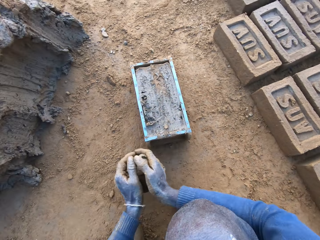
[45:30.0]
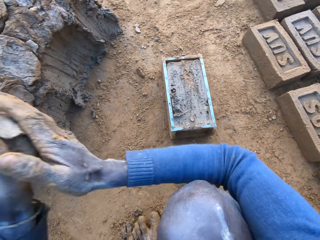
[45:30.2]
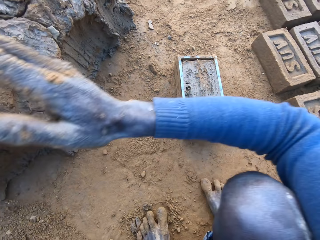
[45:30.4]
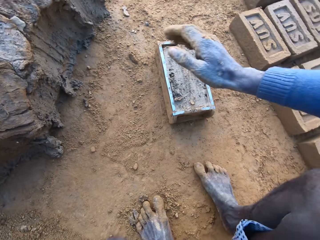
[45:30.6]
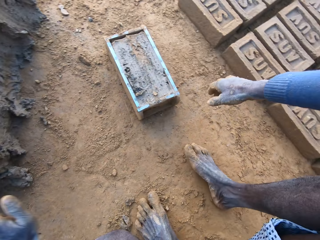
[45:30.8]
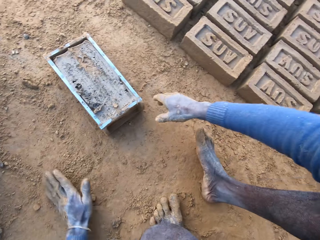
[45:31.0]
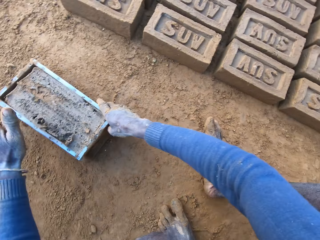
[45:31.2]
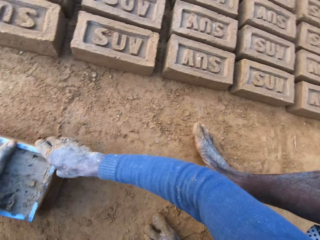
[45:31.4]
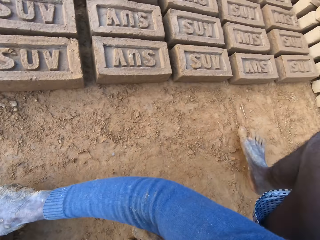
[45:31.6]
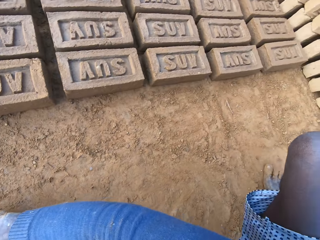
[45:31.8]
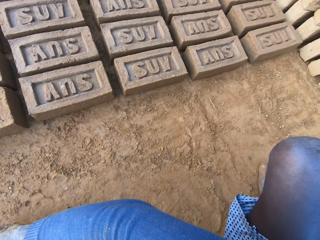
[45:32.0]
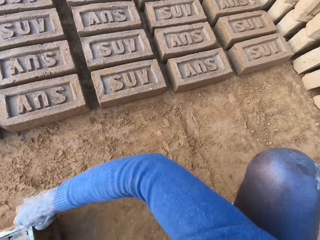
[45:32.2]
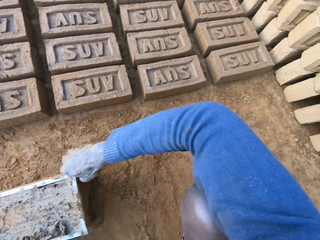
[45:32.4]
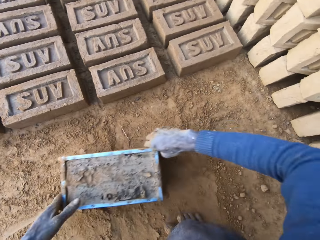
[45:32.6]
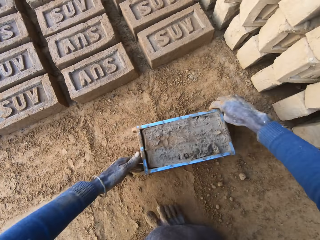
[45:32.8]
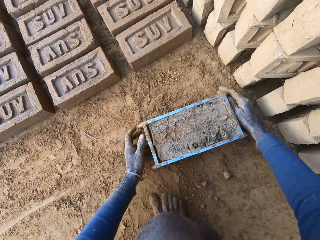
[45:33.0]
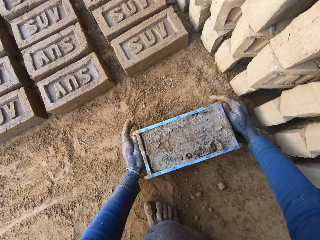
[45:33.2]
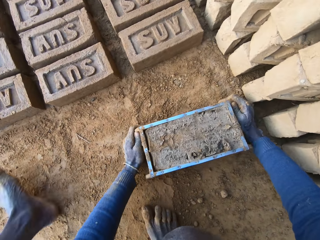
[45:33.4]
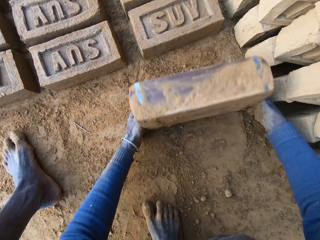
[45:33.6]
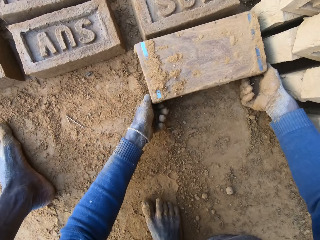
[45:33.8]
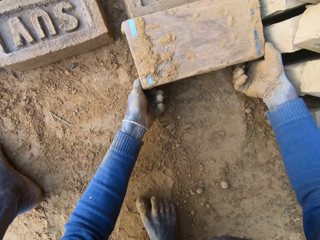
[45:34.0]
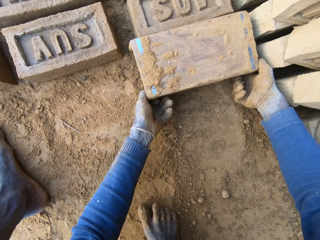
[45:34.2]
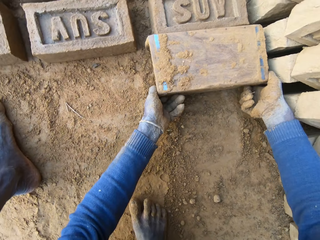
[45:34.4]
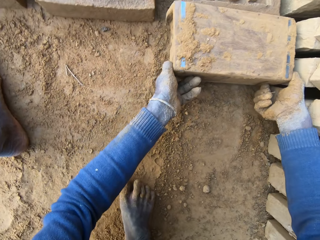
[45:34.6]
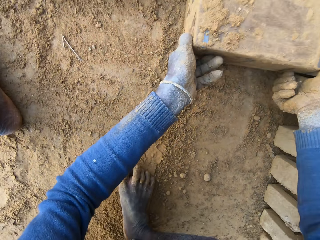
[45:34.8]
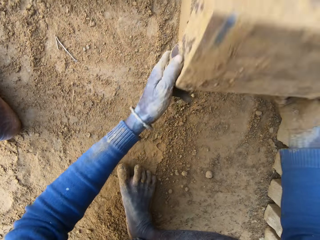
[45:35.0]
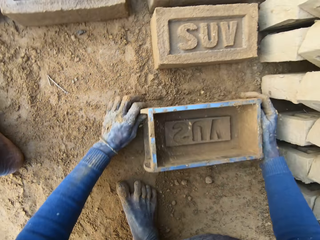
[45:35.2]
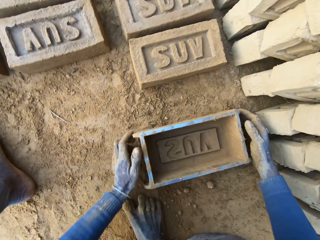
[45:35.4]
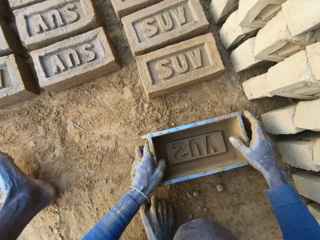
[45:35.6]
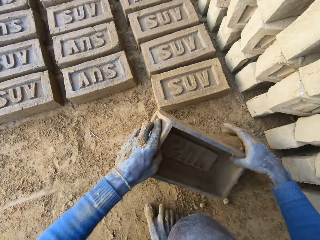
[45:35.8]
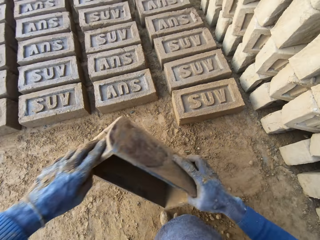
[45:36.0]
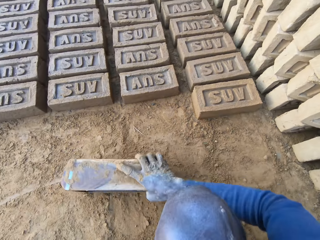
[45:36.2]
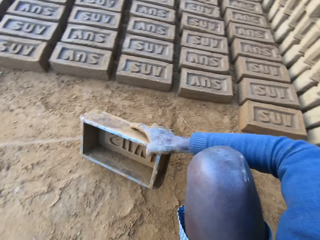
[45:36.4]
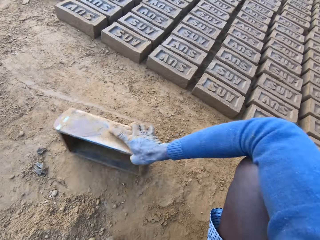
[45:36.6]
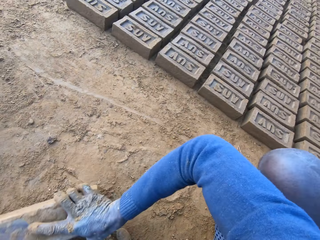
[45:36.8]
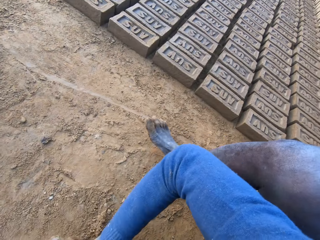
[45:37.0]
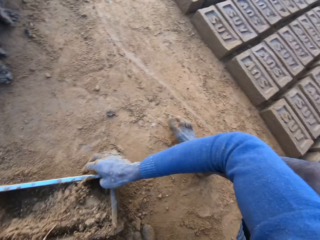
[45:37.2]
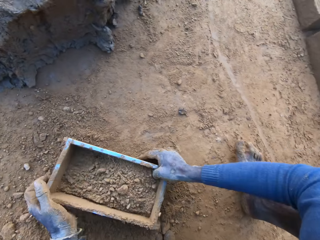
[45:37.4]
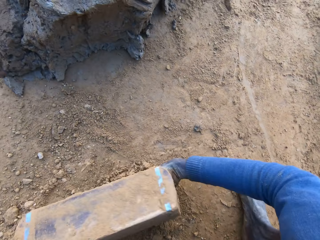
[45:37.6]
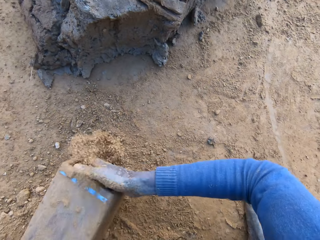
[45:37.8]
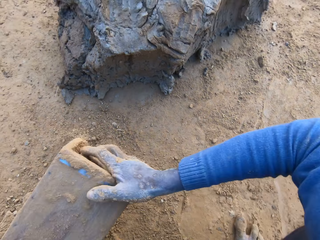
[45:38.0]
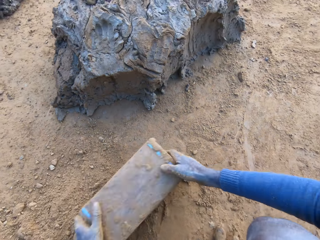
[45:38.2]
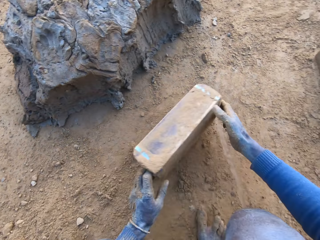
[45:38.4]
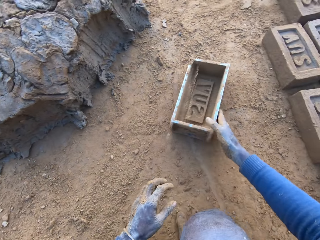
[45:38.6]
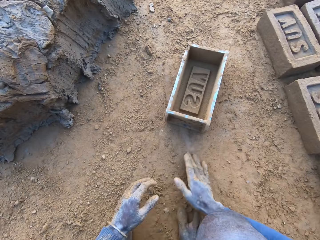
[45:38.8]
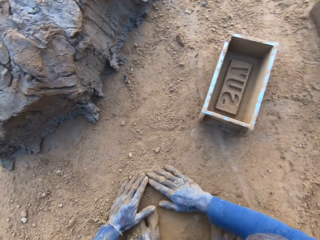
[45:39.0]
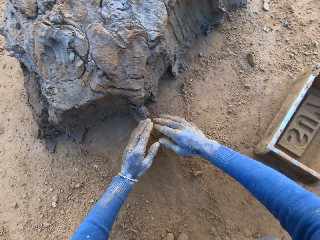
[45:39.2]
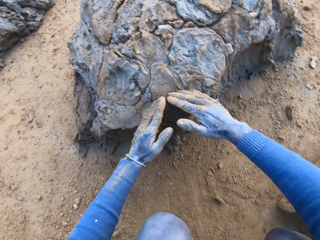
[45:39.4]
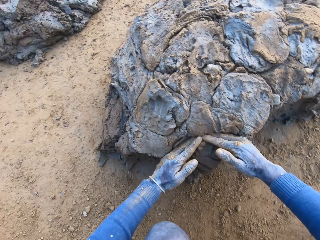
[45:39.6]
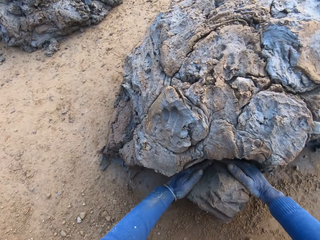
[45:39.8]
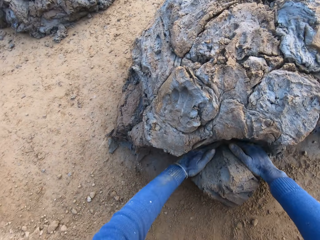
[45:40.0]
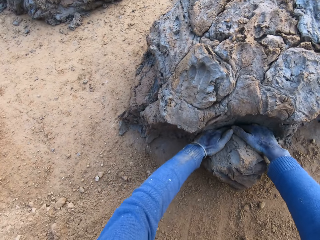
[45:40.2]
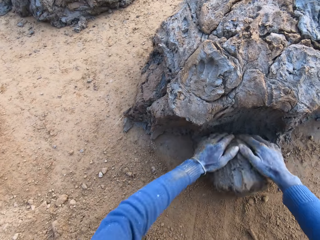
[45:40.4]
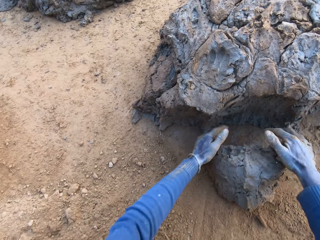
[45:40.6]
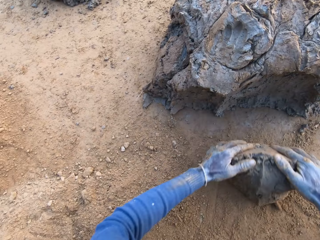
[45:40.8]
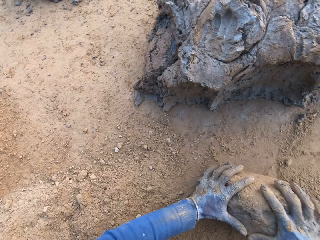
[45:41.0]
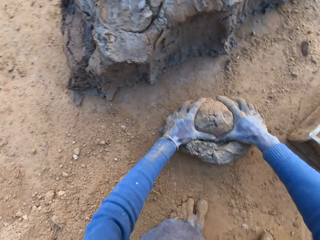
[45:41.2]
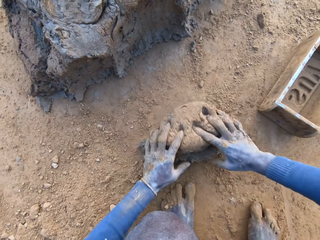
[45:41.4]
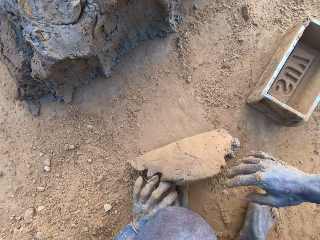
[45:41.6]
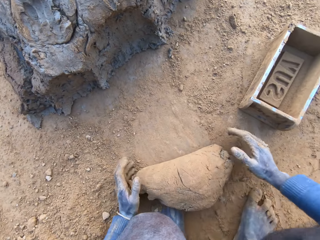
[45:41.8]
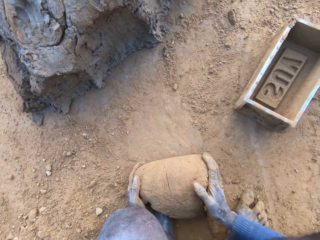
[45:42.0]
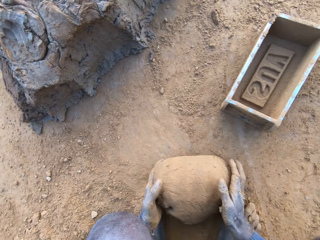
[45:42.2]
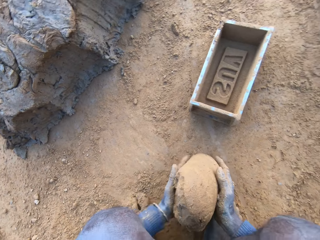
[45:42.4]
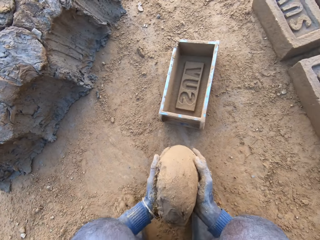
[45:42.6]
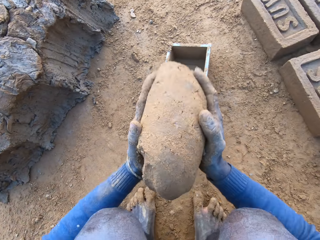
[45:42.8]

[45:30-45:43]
The camera wearer scoops the clay. He throws the mortar on the remaining mortar on the ground. He taps the sand with his left hand. He drags the brick molder with mortar with both hands. He puts the brick mould upside down. He pours out the brick on the ground out of the brick molder. He puts the brick mould on the ground and holds the brick mould. He packs the sand with the brick molder and puts the soil in the brick mould. He pours out the sand in the brick molder. He holds the brick mould. He throws the brick molder on one side with his hands and puts the brick mould on the ground. He rubs his hands on the ground. He scoops the mortar with his hands. He rolls the clay on the ground. He adjusts the mortar on the ground. He packs the mortar on the ground with his hands.

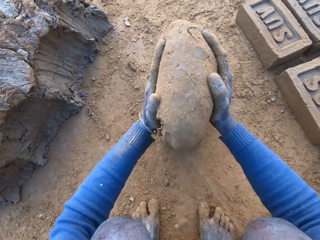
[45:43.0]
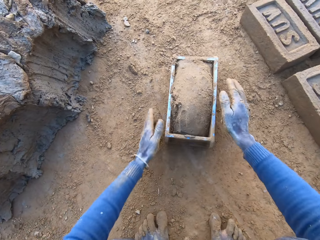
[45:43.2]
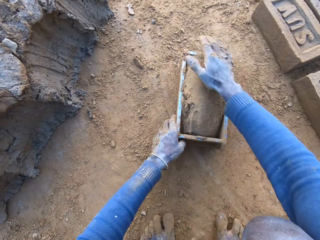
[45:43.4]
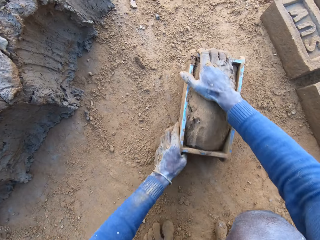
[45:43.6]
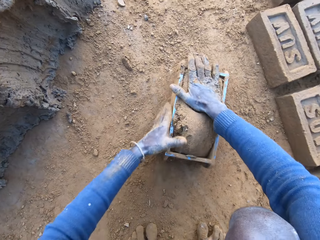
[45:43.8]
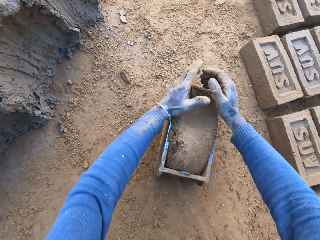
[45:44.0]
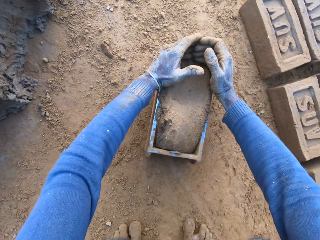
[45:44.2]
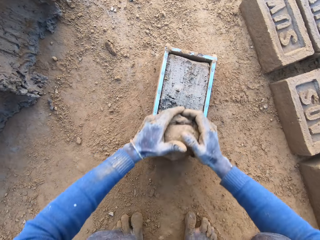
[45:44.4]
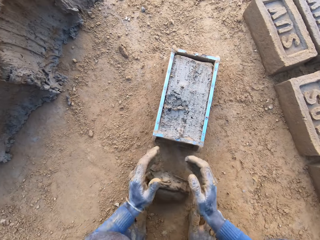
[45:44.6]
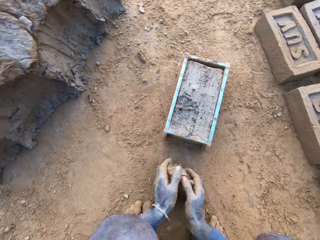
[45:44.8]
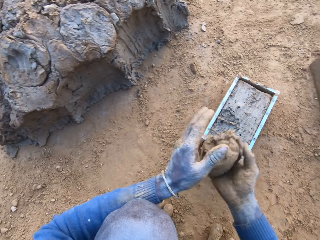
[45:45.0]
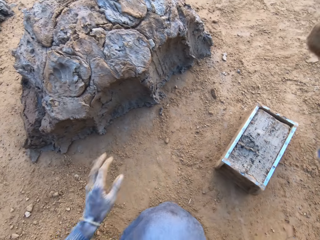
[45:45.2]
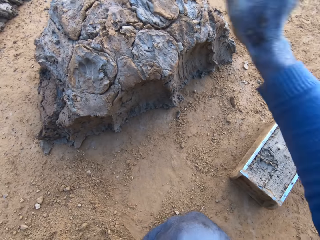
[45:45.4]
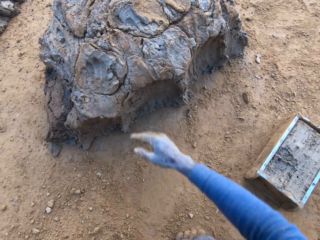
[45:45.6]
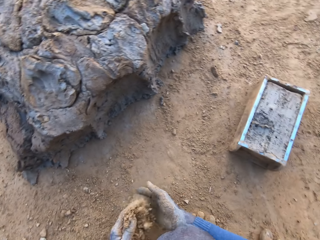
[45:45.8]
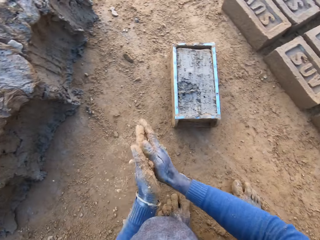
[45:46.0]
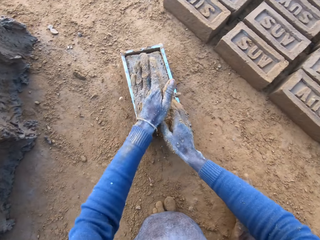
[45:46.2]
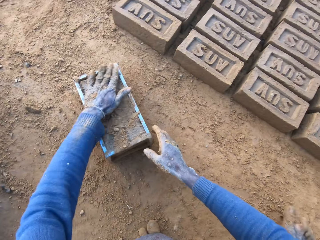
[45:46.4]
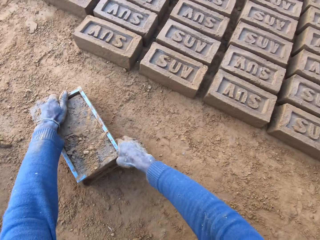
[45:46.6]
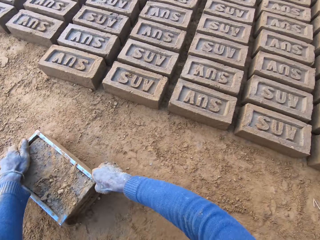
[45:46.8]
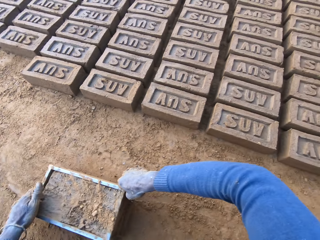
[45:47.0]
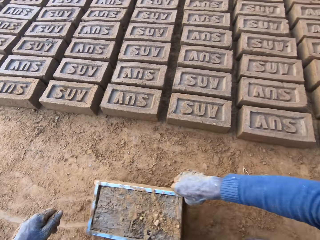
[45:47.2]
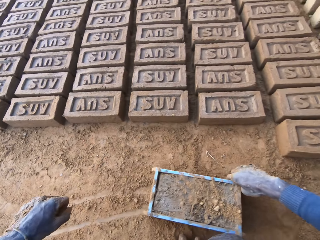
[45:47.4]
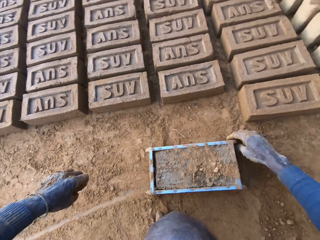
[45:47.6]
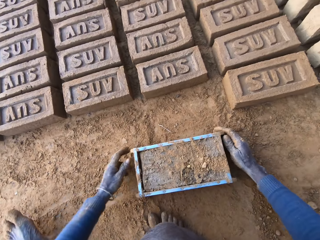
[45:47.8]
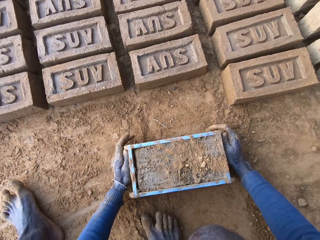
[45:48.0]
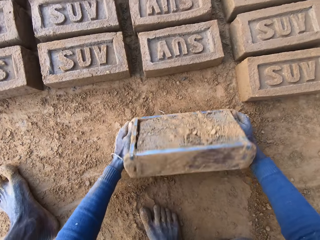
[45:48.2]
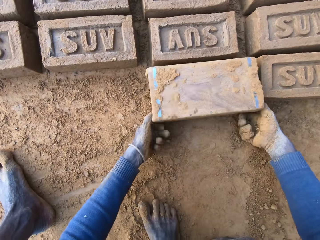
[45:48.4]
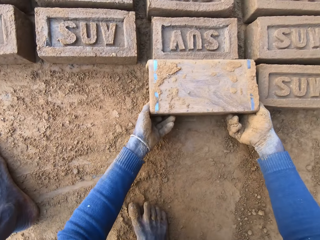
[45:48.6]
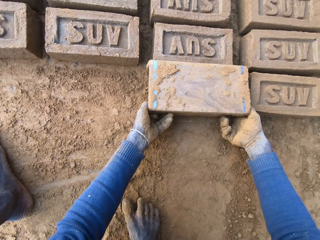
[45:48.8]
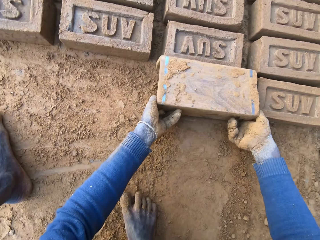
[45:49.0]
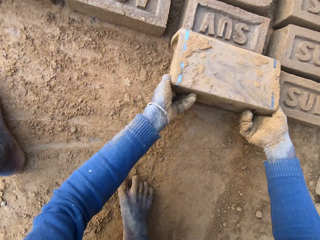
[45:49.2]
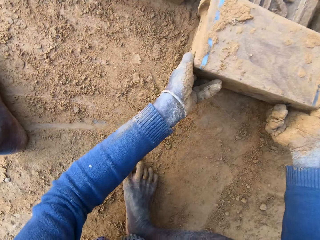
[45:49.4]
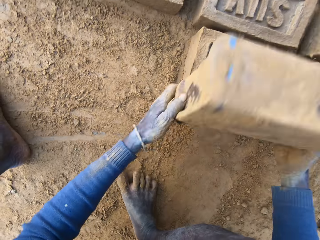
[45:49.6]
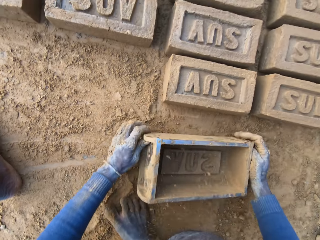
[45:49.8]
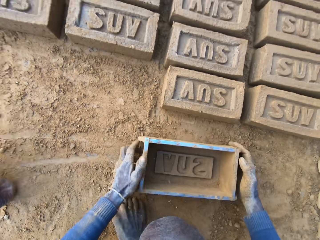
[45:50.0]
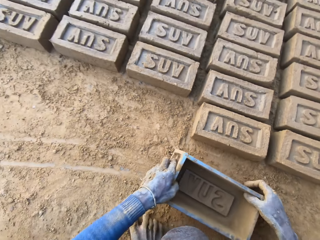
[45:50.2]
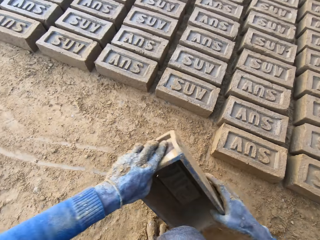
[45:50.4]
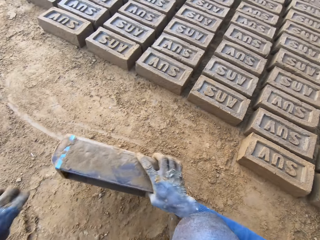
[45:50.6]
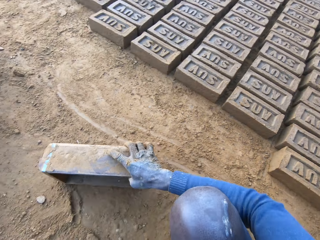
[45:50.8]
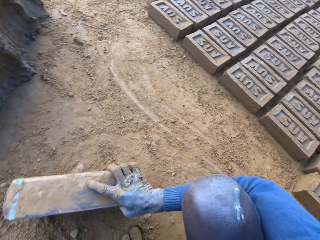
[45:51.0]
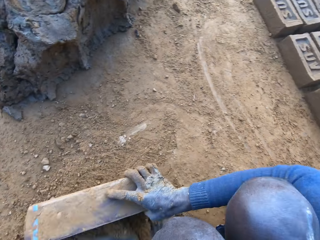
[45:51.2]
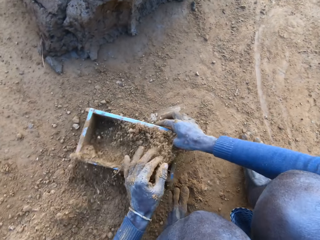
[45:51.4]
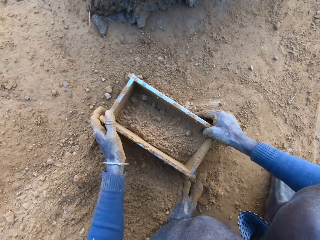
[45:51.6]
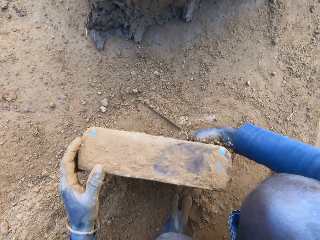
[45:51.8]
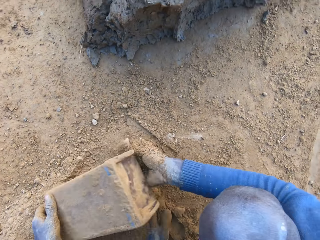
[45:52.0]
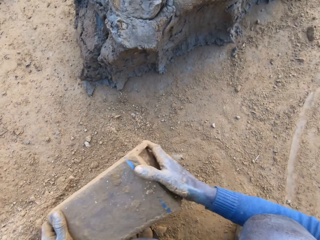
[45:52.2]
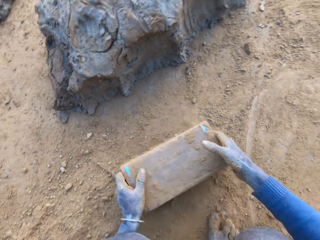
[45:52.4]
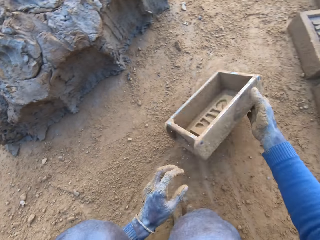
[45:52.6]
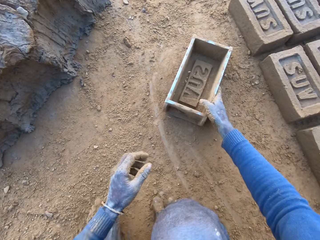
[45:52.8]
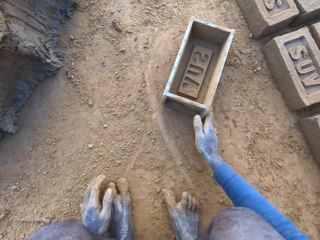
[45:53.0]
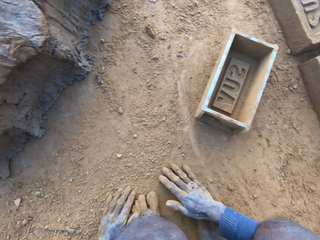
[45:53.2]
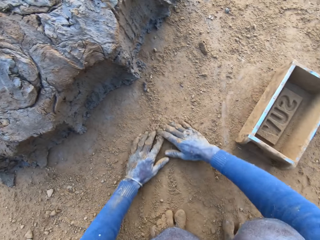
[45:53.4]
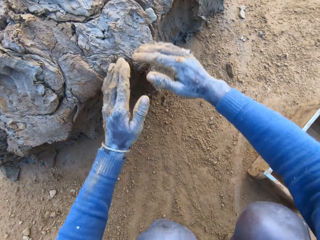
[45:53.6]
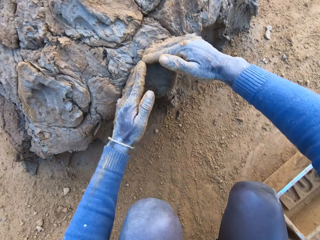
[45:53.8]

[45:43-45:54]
The camera wearer drops the mortar inside the brick molder. He adjusts the mortar inside the brick molder. He removes the excess clay from the brick mould. He throws the mortar on the remaining mortar on the ground. He rubs his hands with sand and rubs the sand on the surface of the mortar inside the brick molder. He drags the brick molder with mortar with both hands. He puts the brick mould upside down. He pours out the brick on the ground out of the brick molder. He puts the brick mould on the ground. He holds the brick mould and packs the sand with the brick molder. He puts the soil in the brick mould. He pours out the sand in the brick molder on the ground. He puts the brick mould on the ground. He throws the brick molder on one side with his hands. He rubs his hands on the ground.
